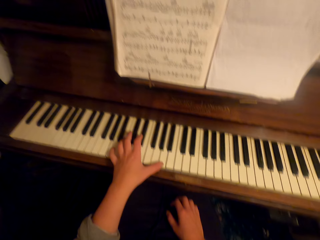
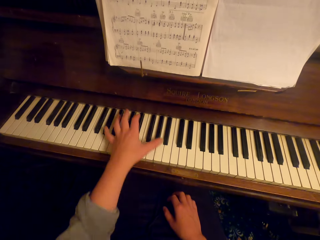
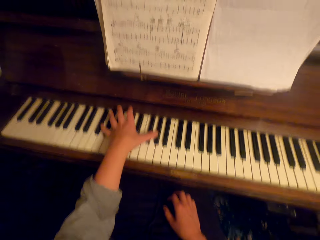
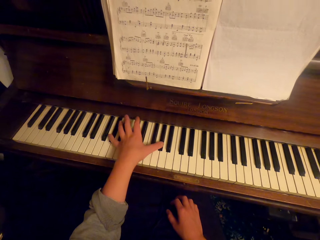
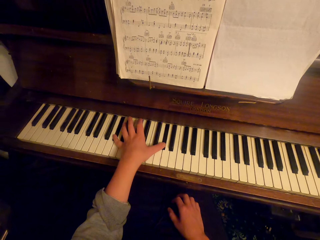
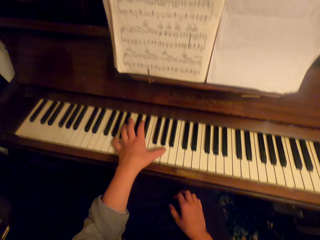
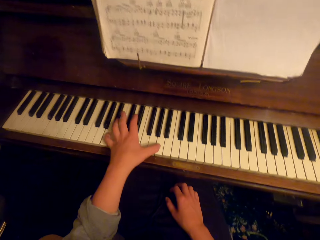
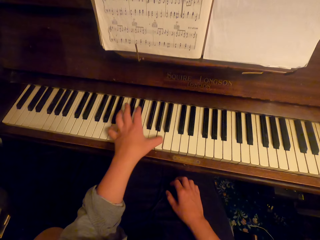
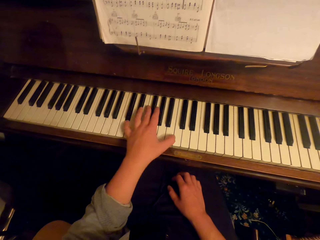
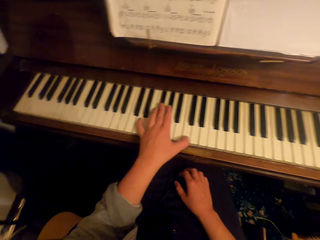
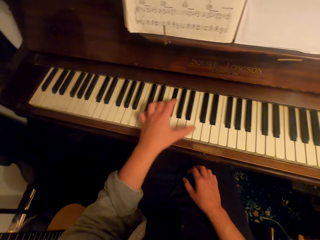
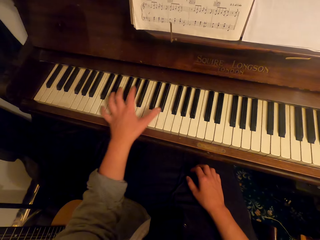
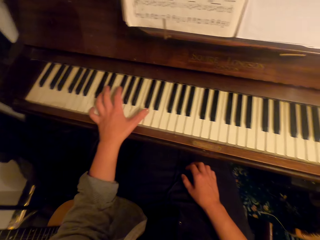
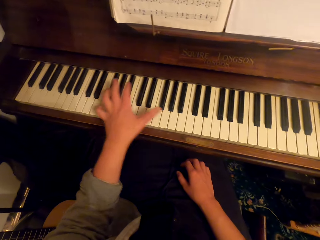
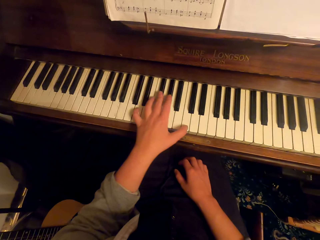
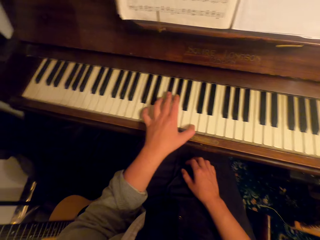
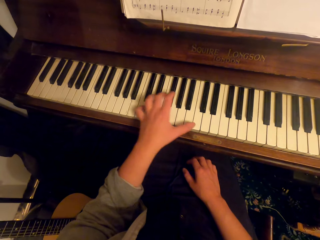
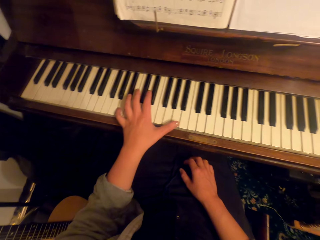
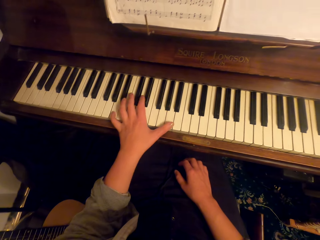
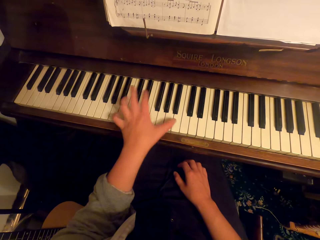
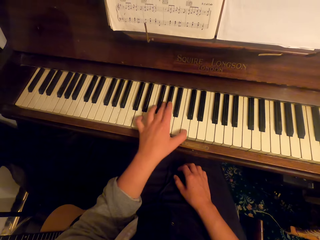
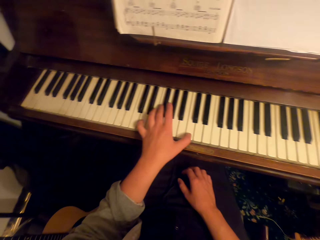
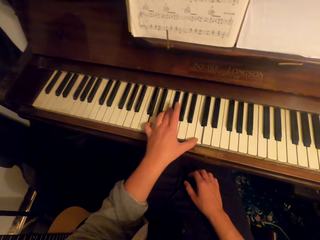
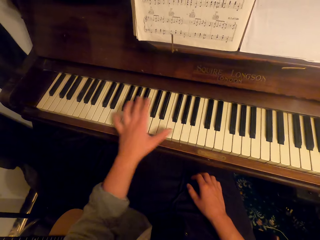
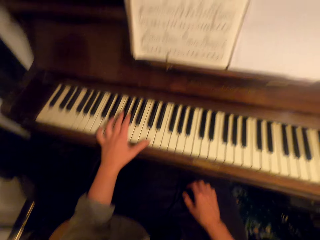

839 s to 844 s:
The camera wearer plays a piano.

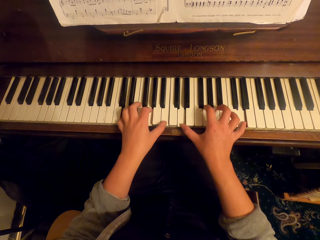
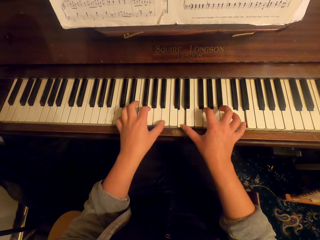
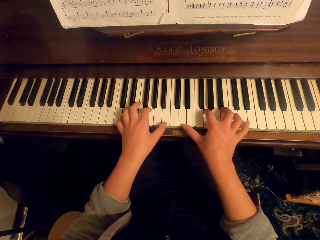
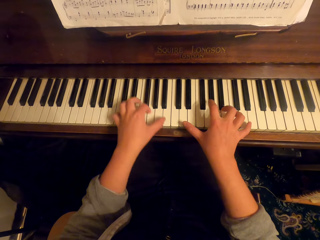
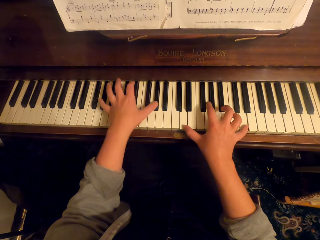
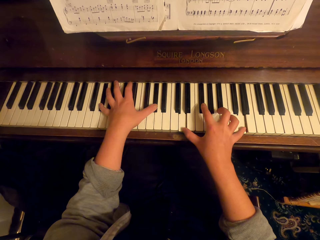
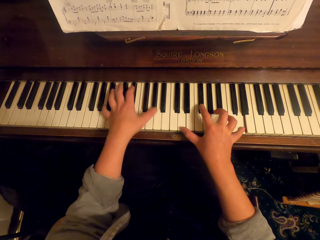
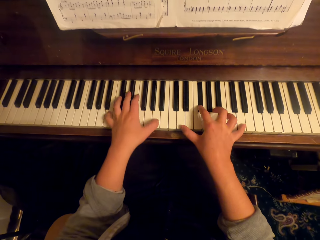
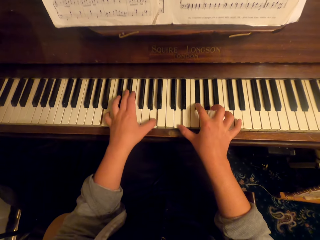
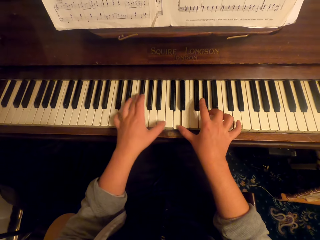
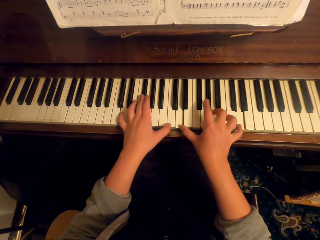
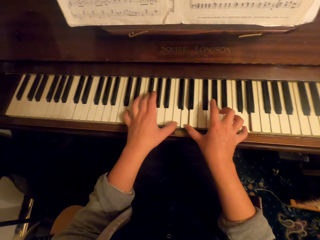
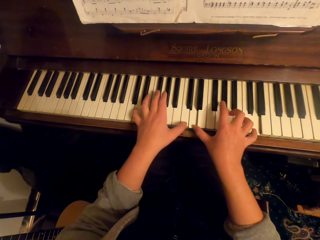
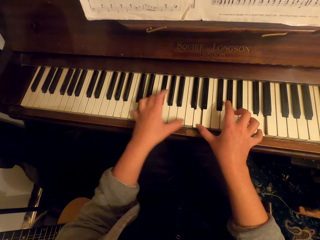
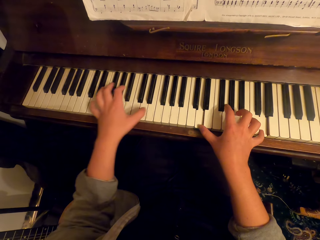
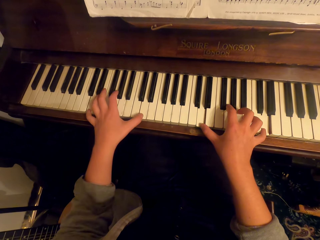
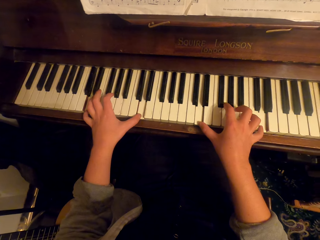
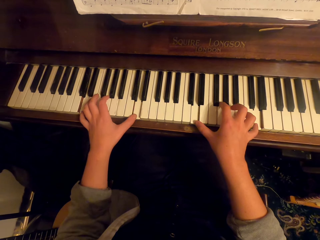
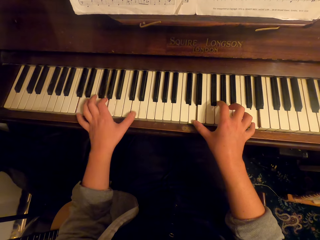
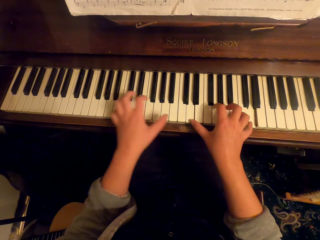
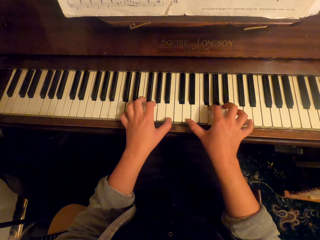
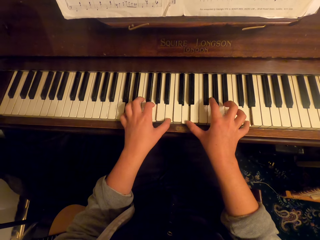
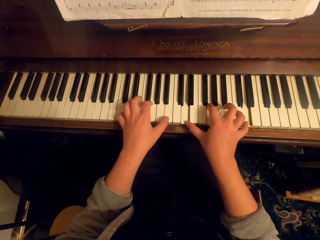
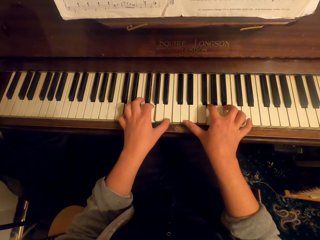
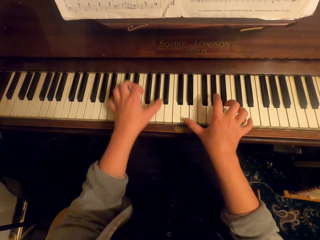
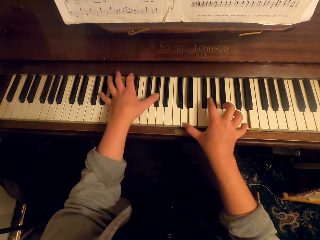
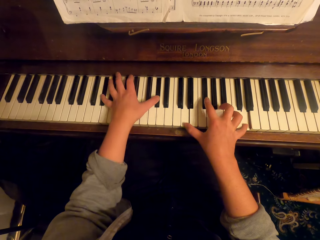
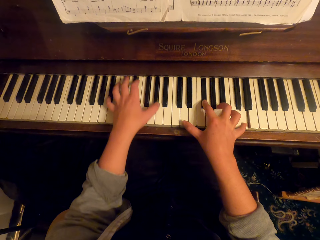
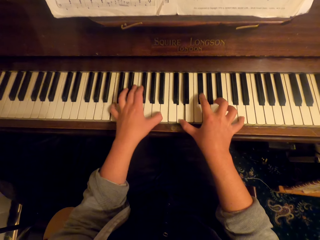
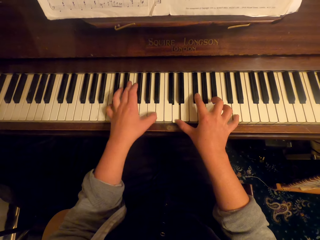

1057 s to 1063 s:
The camera wearer plays a piano.

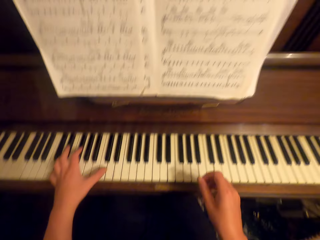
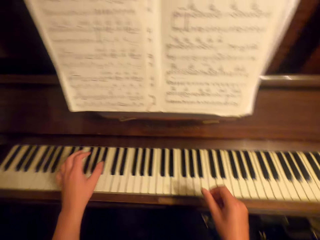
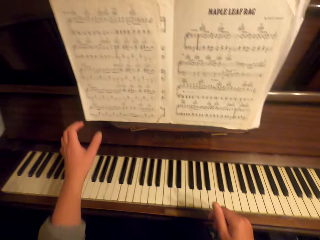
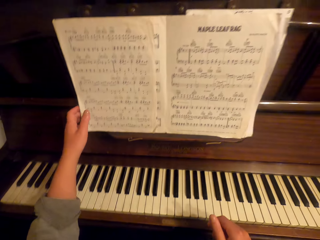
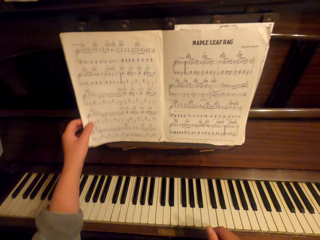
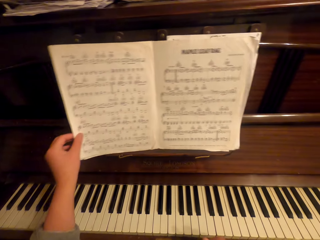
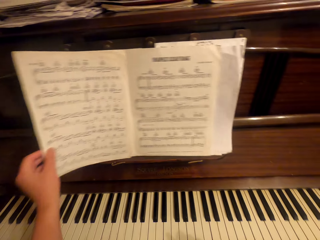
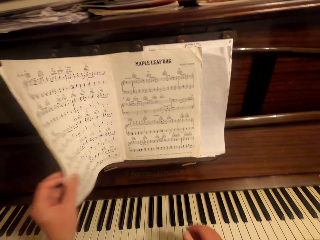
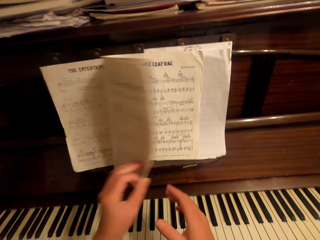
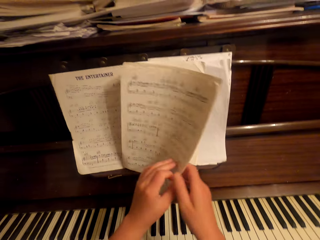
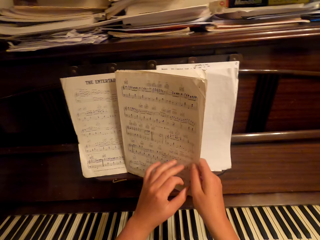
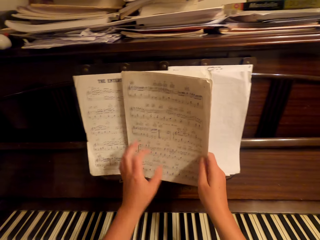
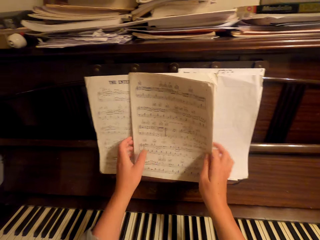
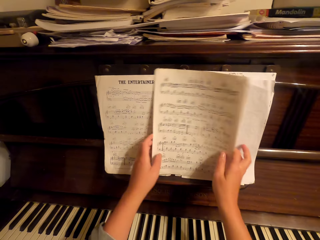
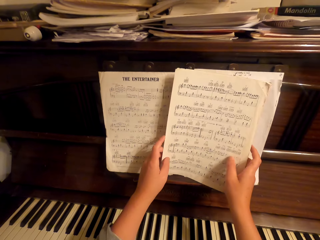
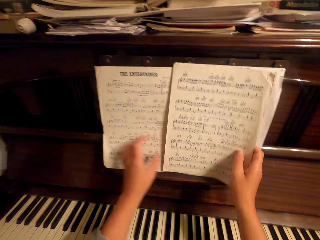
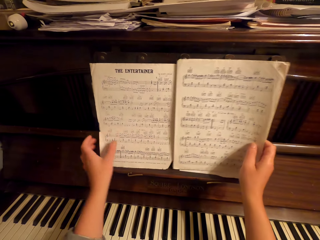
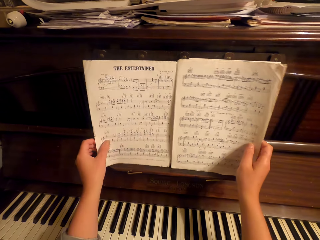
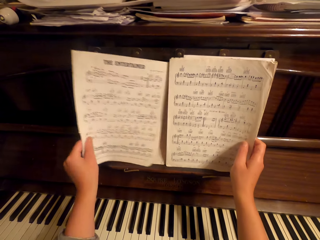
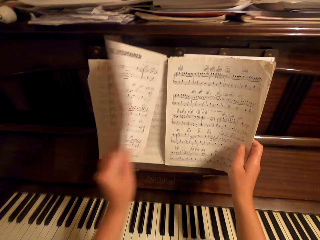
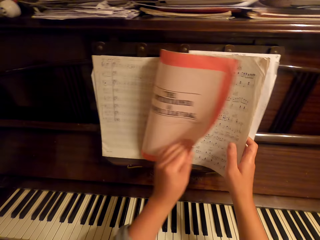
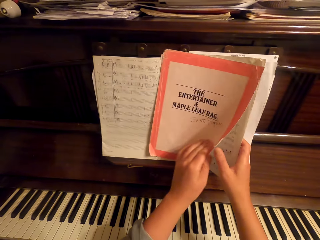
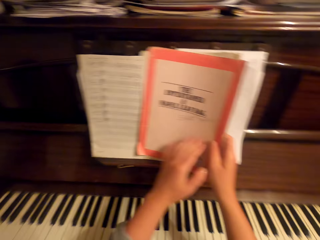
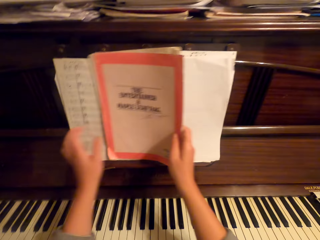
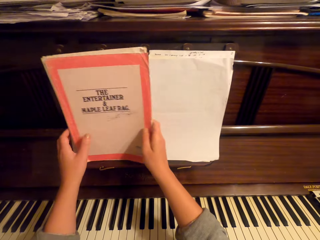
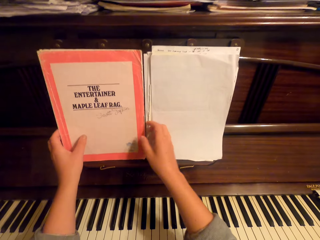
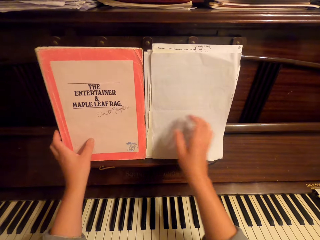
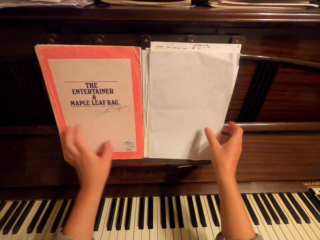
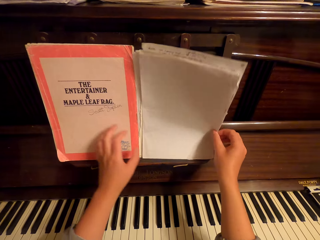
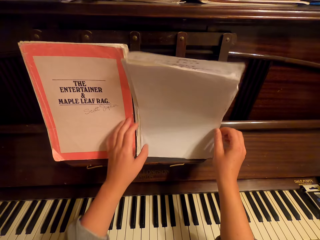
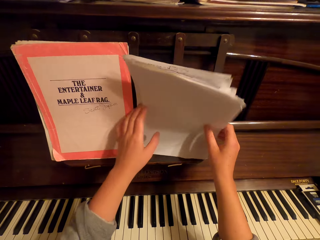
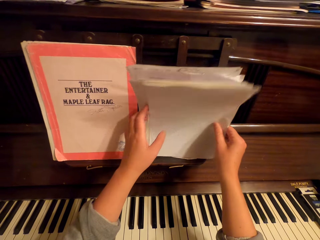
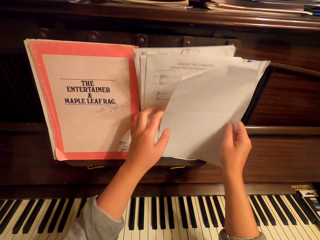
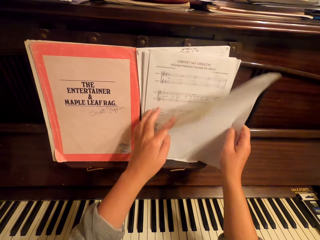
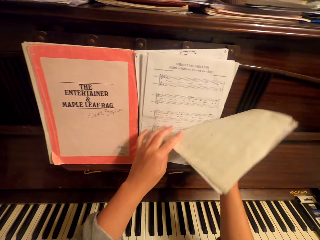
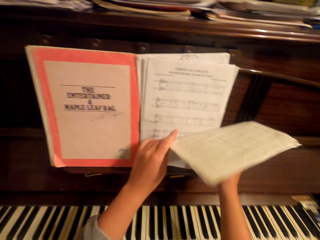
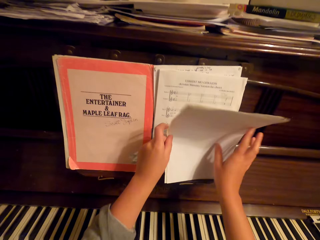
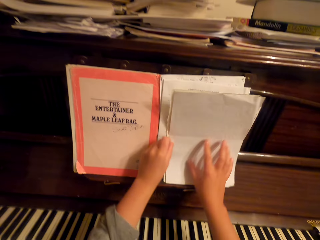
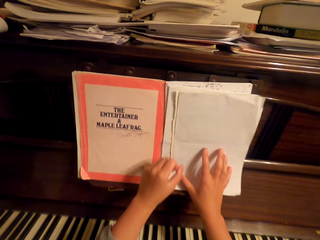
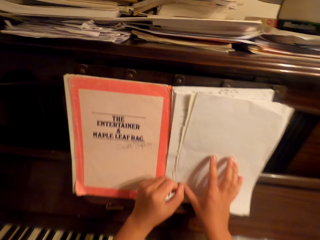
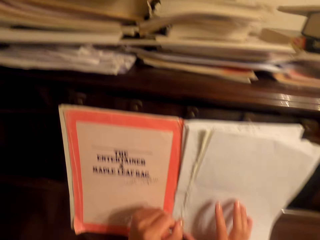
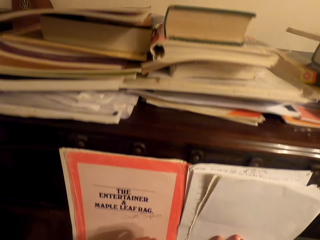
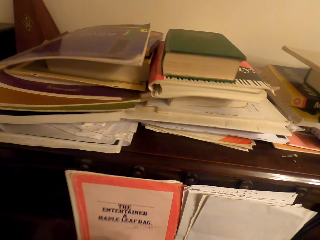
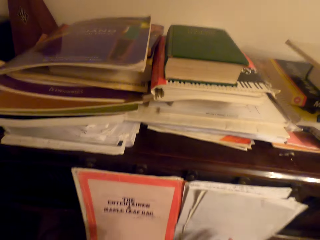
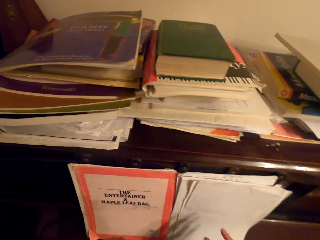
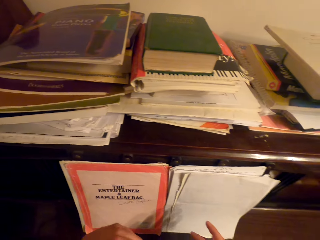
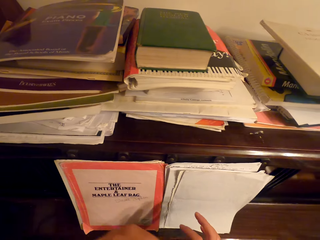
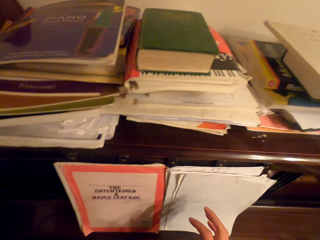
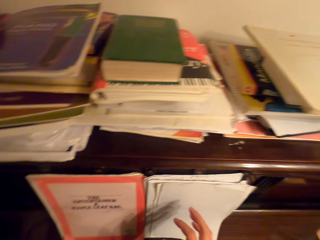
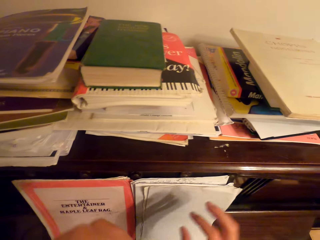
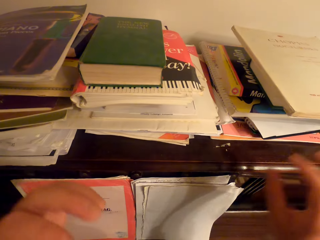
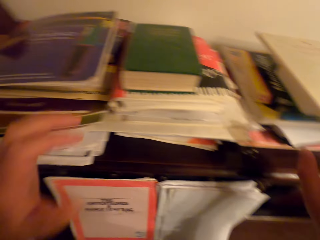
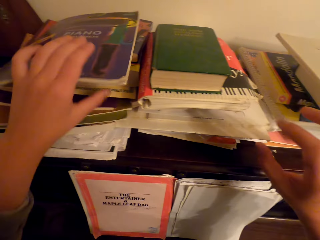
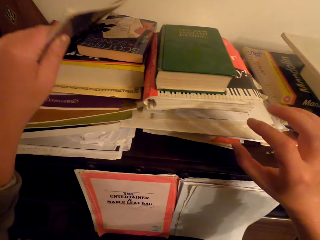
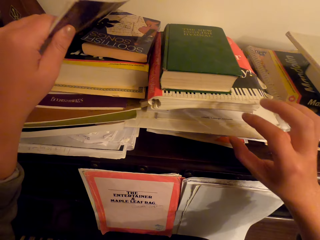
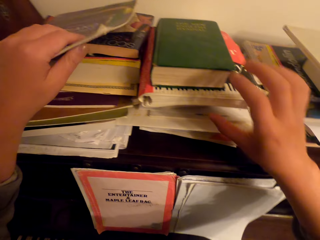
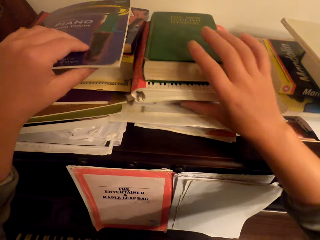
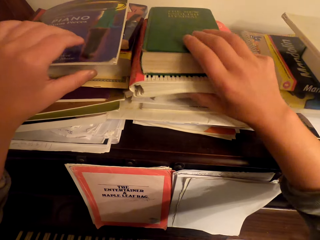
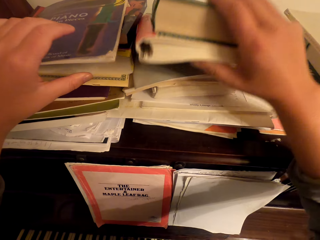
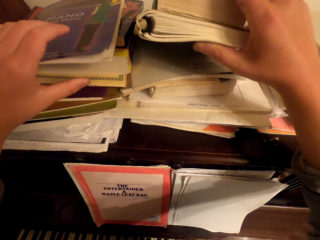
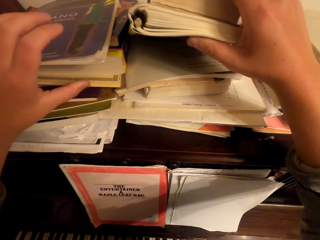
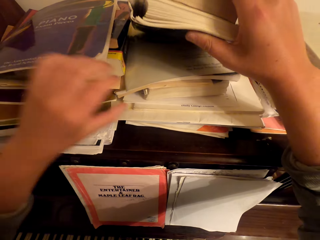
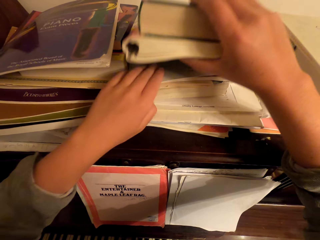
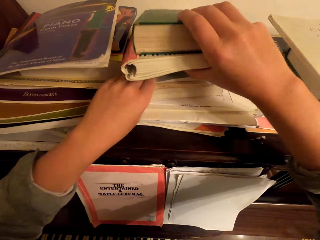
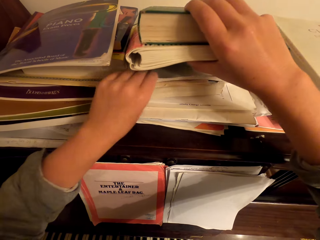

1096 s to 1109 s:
The camera wearer turns a page of a book. They look around. They touch the book. They touch the bible. They hold the book.
